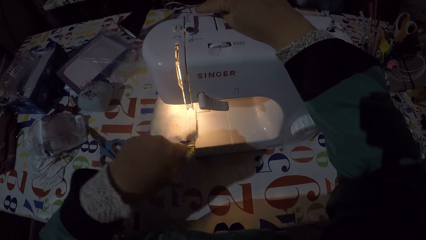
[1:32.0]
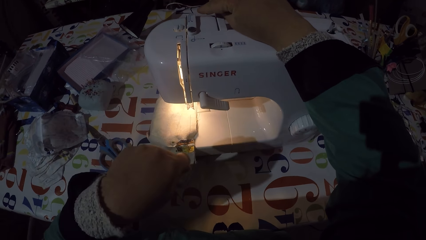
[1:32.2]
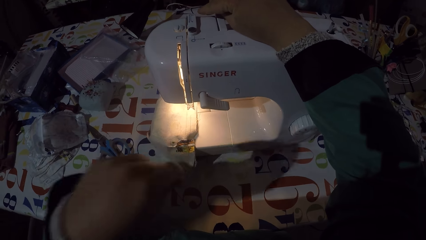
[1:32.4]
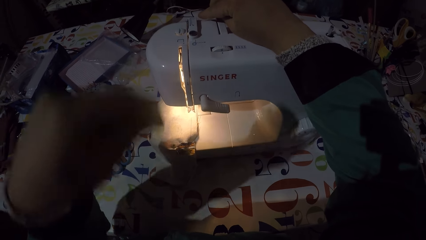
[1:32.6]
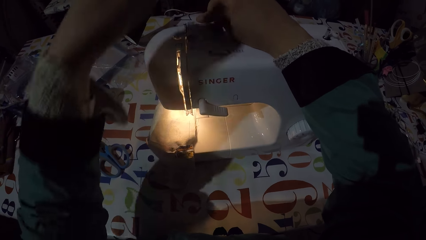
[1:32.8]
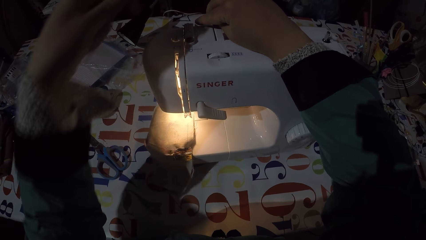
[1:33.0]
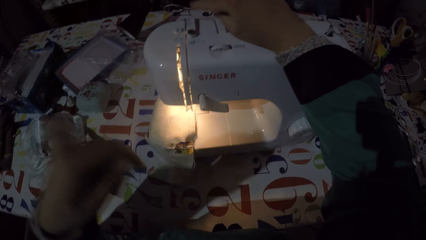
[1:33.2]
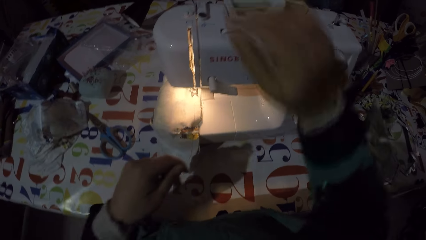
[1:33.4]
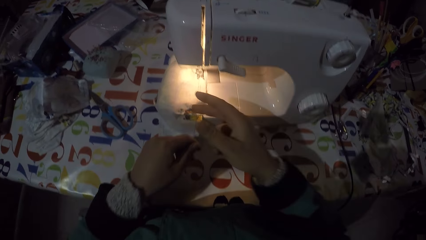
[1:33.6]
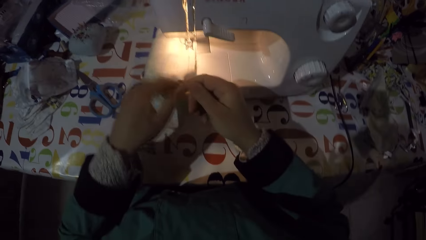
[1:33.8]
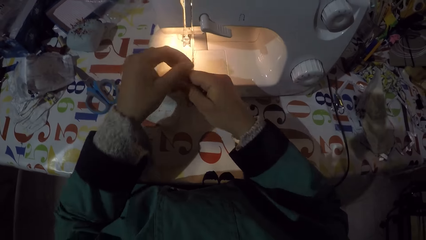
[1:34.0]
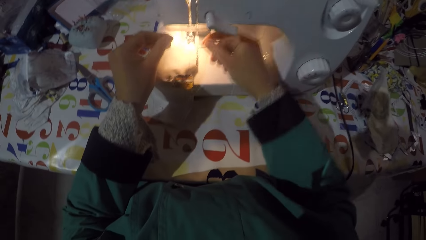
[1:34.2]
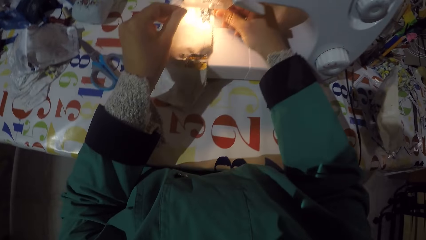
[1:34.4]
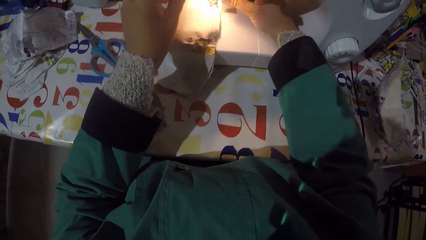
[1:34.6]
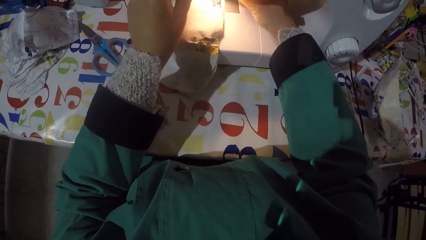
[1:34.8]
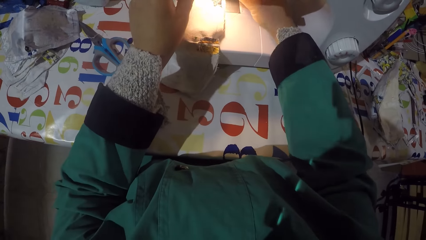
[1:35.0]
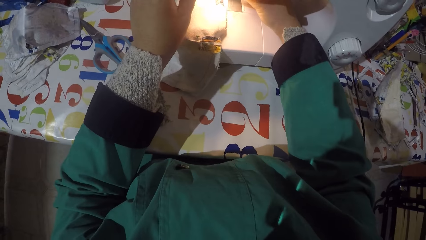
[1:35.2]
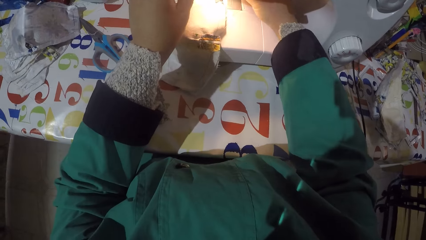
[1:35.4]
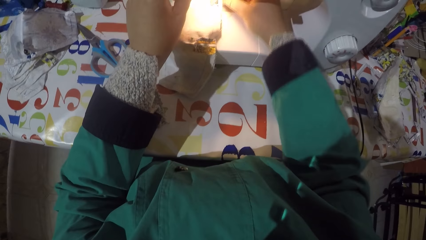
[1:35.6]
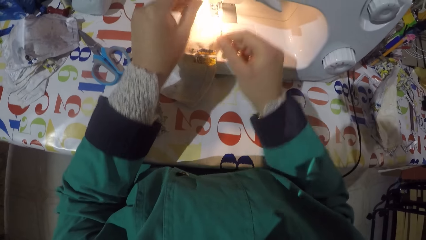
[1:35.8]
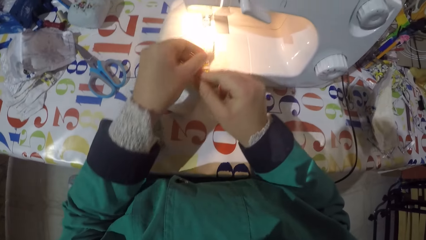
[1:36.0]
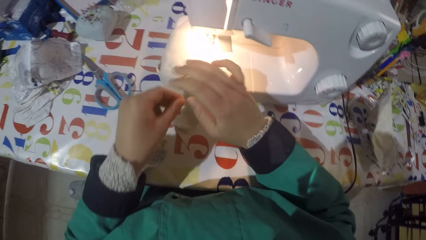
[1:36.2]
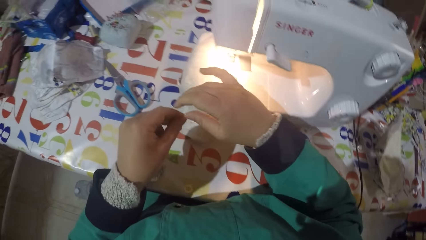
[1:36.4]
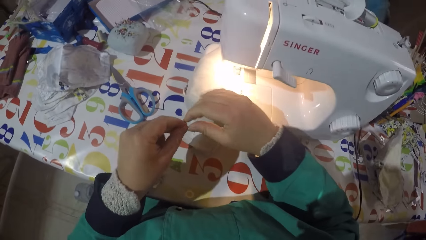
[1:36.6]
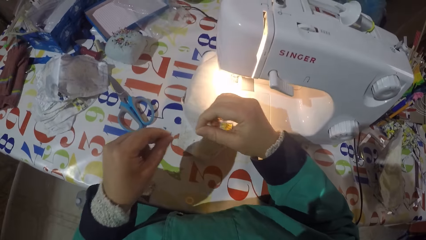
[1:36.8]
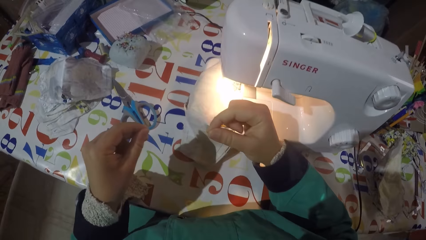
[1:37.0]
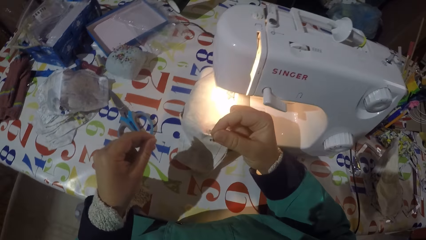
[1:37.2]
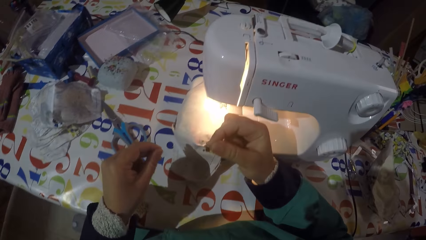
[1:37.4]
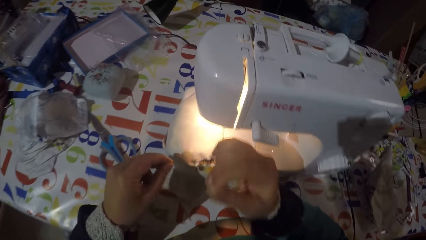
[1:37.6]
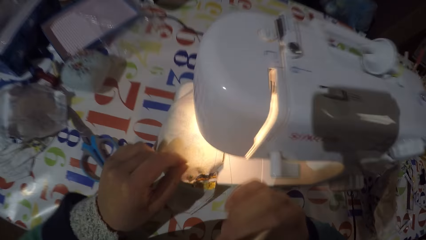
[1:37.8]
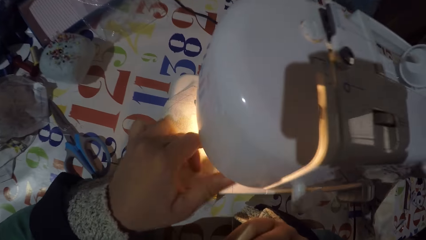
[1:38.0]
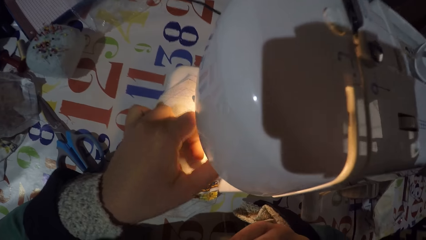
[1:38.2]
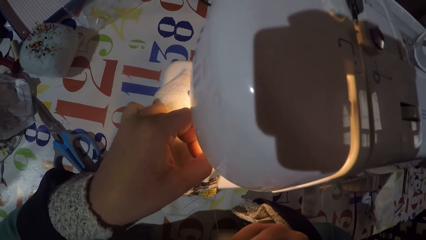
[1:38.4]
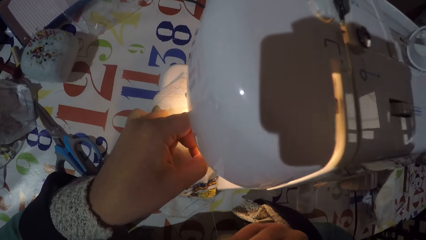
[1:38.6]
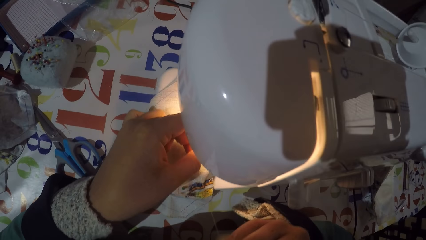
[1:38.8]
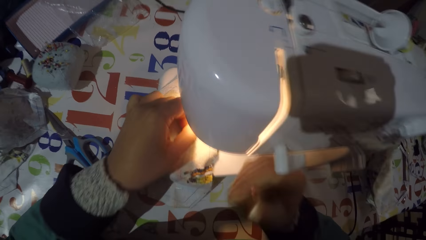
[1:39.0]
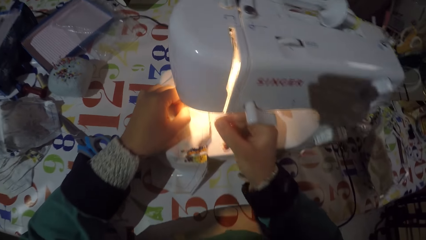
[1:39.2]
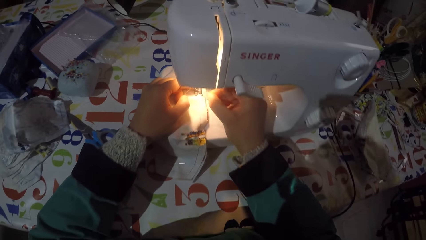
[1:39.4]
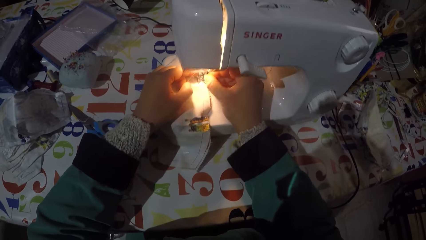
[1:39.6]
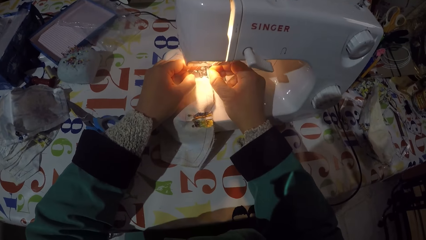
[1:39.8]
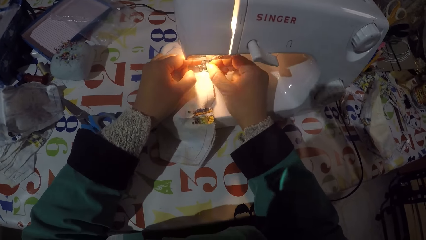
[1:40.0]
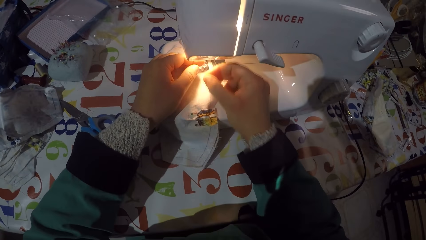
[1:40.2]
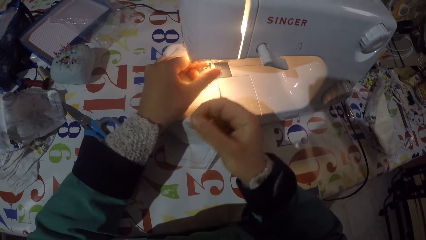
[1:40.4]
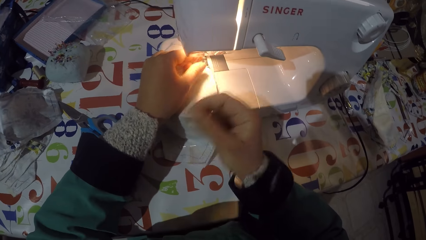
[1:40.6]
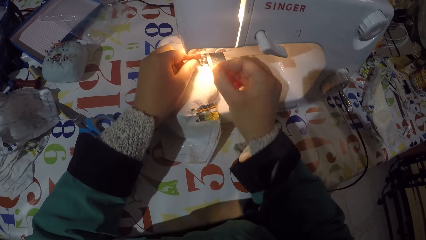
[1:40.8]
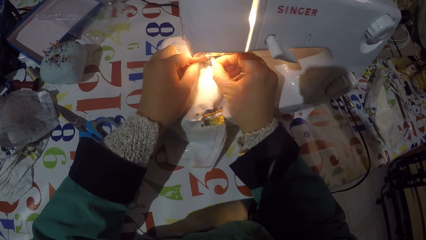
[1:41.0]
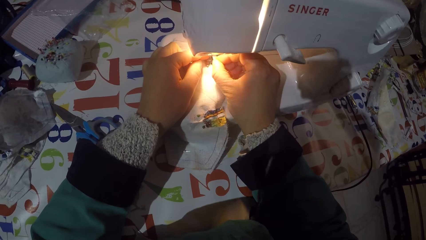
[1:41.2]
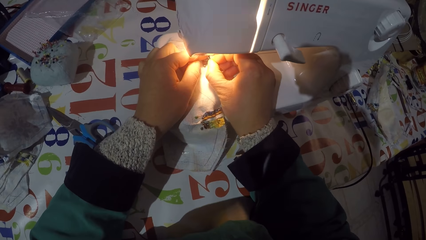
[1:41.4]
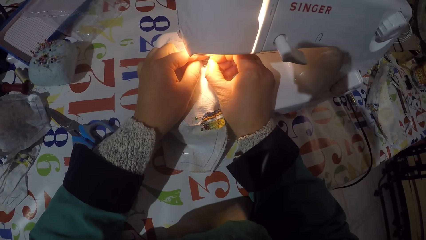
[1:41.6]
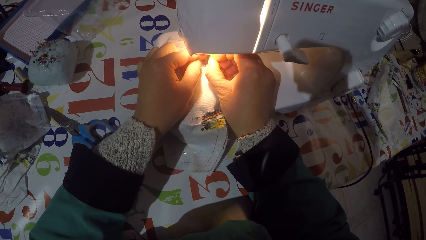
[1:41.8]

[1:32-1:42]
The camera wearer attaches the sewing thread to the take-up lever. He attaches the sewing thread to the pressure foot. He pulls the sewing thread with his hands. He lifts the sewing thread. He pulls the sewing thread with his left hand. He attaches the sewing thread to the needle.

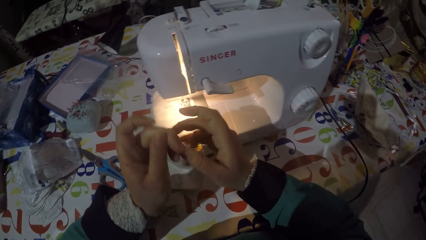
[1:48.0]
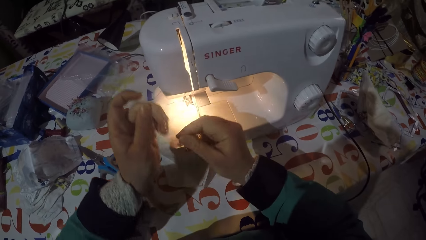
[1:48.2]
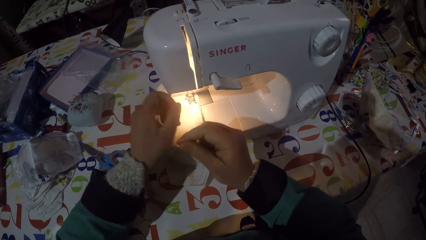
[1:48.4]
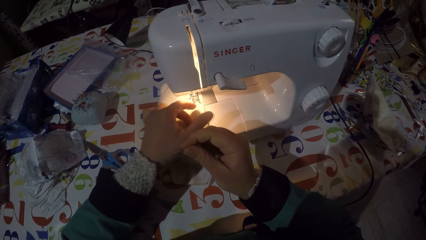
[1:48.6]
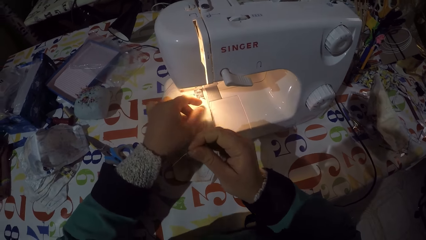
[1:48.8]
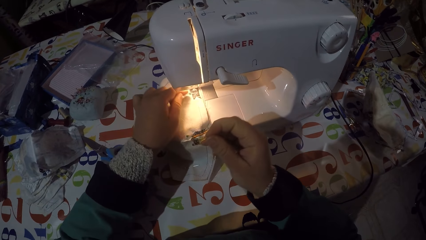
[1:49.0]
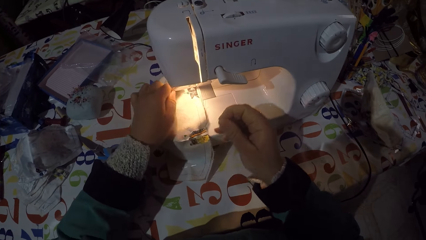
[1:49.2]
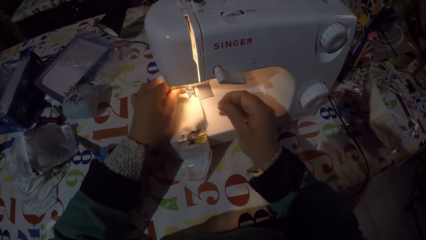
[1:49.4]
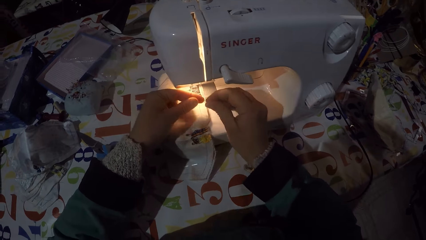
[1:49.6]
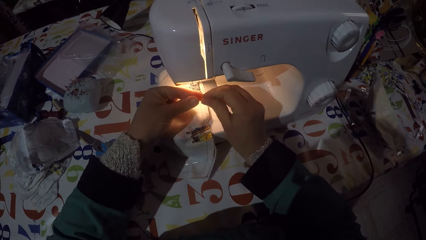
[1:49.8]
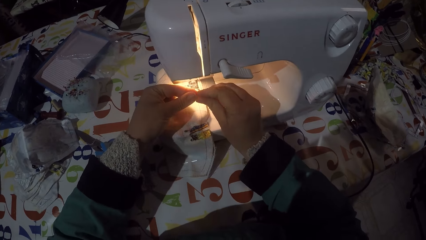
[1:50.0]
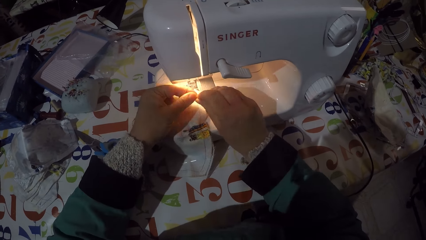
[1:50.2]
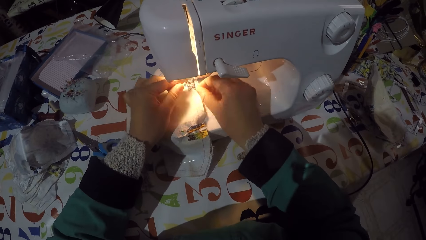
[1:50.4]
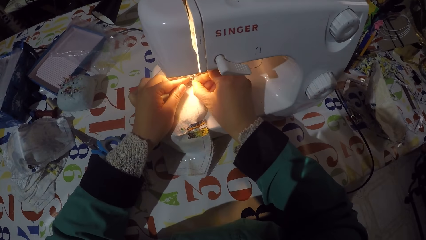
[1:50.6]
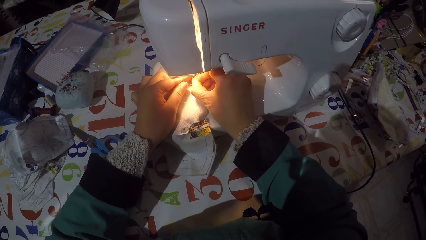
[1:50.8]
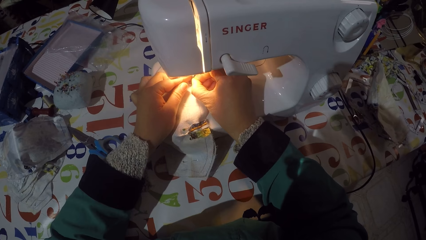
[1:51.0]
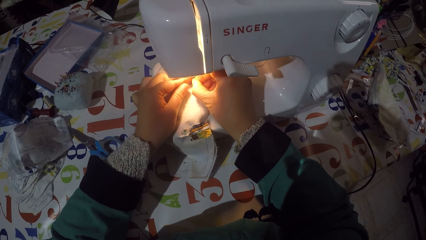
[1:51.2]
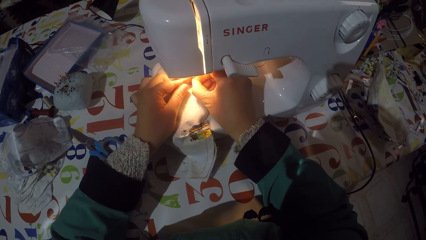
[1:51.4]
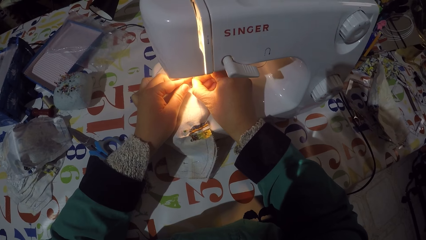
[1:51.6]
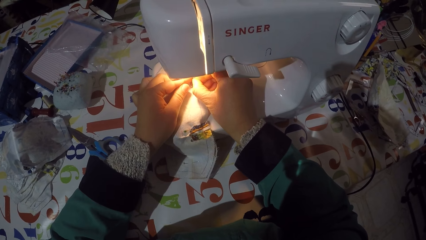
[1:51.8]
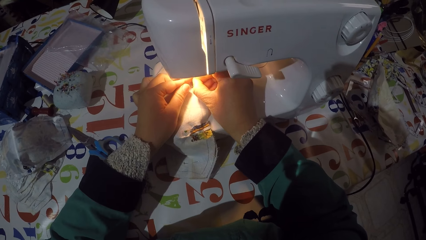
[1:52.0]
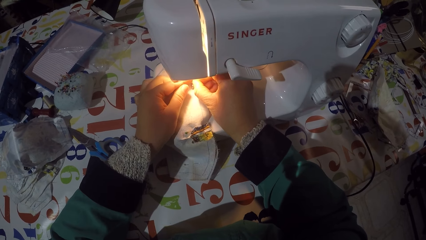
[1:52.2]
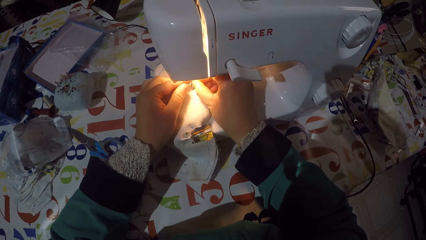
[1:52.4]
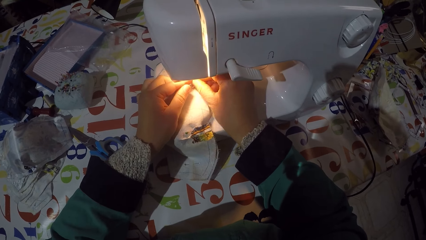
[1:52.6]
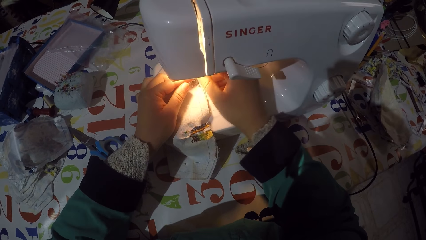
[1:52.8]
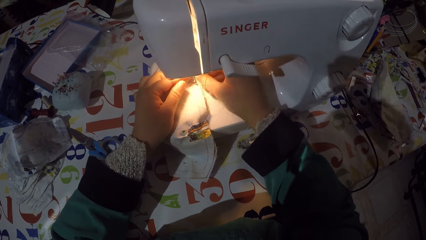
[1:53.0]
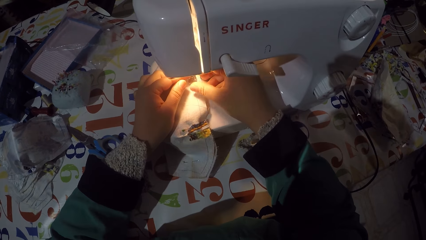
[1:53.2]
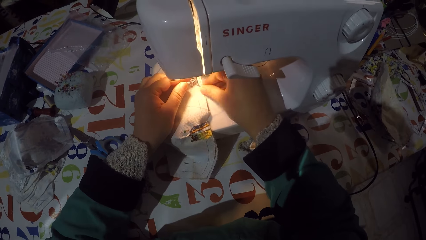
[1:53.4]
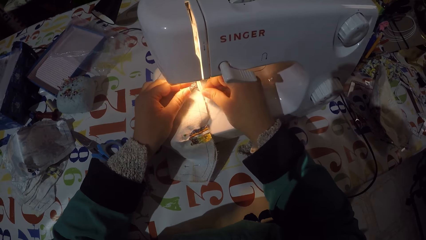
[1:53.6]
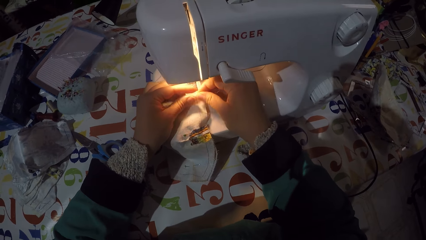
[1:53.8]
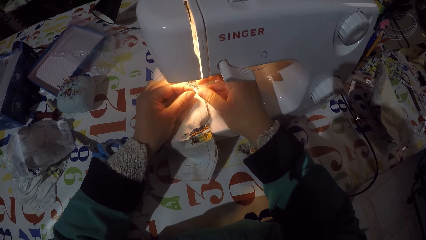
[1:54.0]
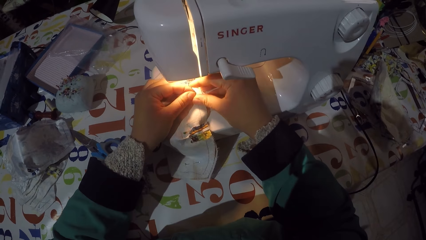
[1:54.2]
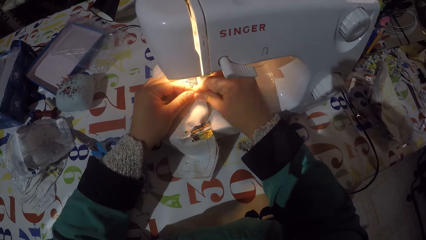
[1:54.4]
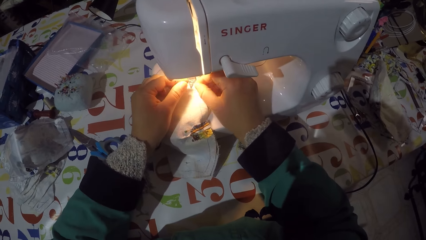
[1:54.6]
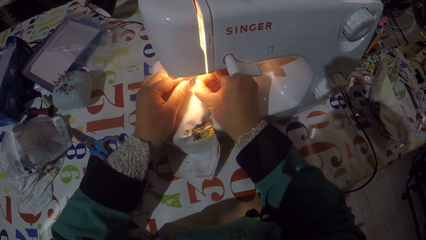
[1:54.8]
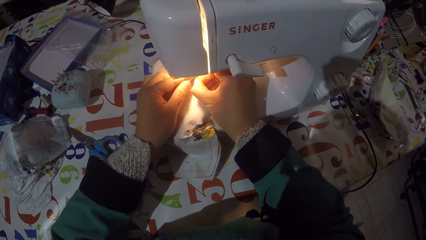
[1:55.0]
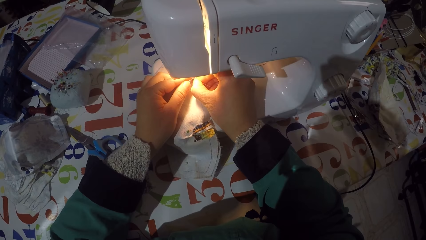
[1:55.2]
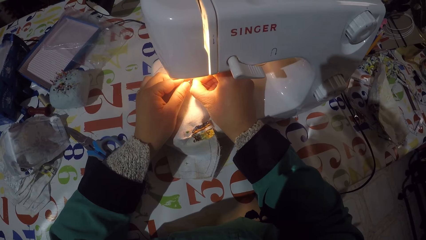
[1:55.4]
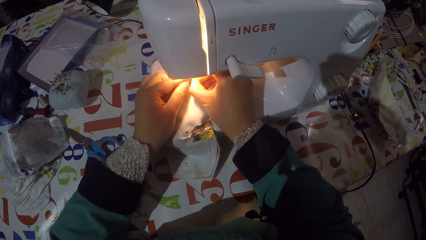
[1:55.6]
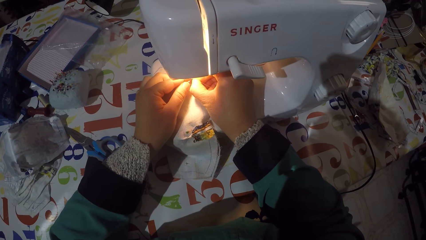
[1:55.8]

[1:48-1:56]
The camera wearer holds the sewing thread with his right hand. He pulls the sewing thread with his left hand. He holds the sewing thread with his left hand. He fixes the thread in the needle.
